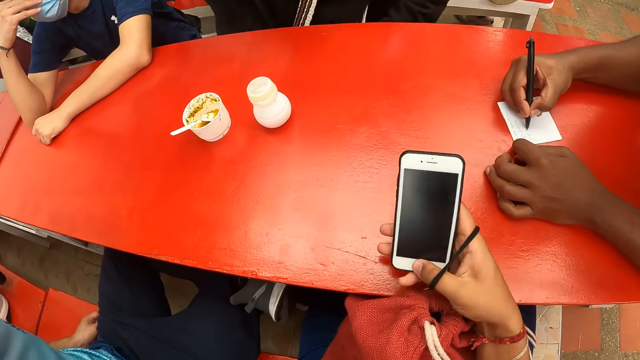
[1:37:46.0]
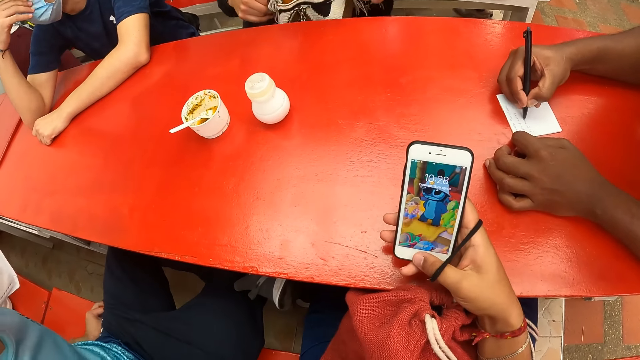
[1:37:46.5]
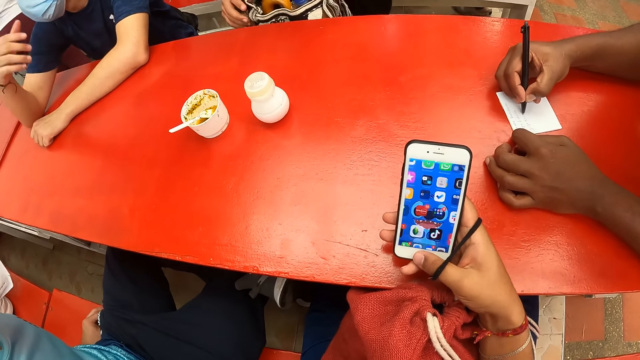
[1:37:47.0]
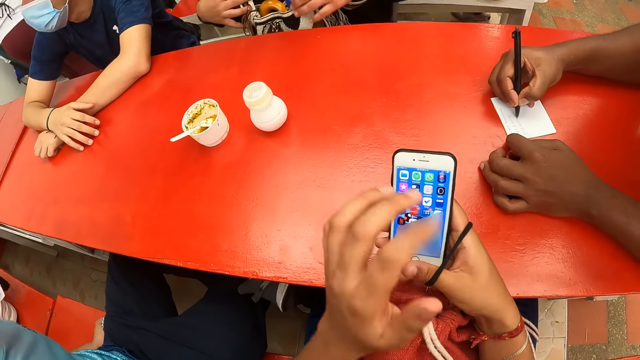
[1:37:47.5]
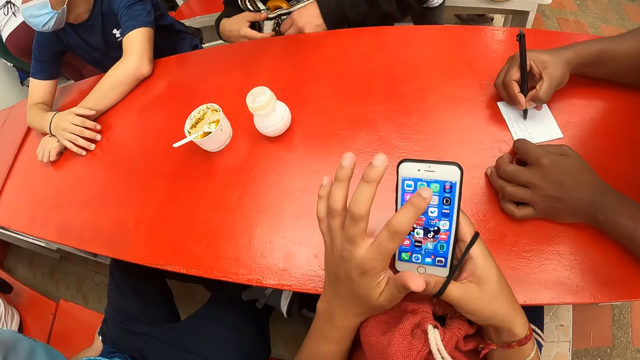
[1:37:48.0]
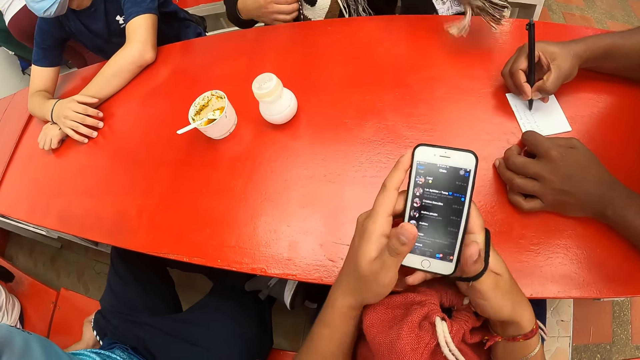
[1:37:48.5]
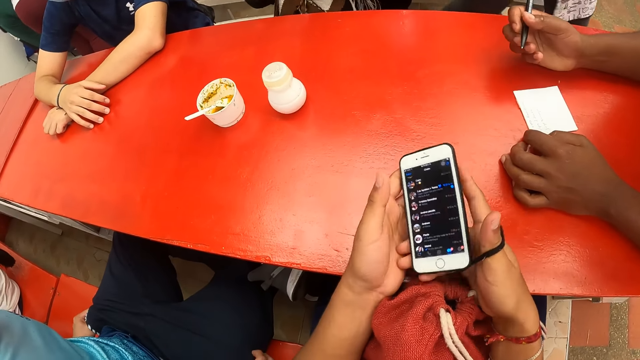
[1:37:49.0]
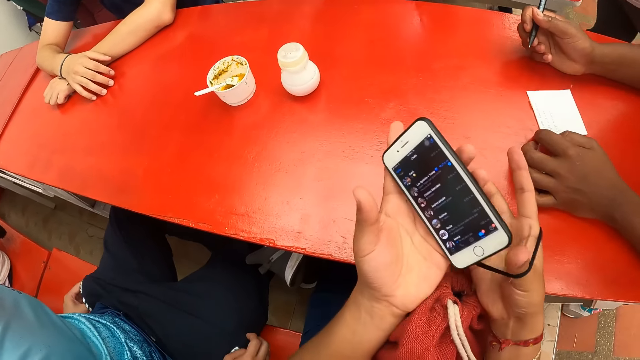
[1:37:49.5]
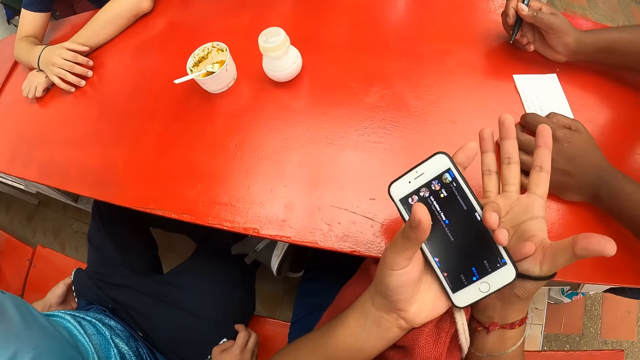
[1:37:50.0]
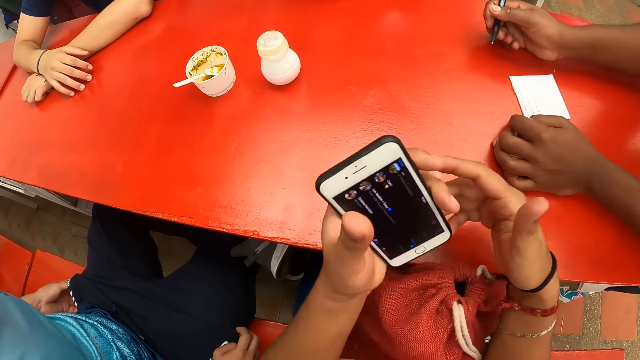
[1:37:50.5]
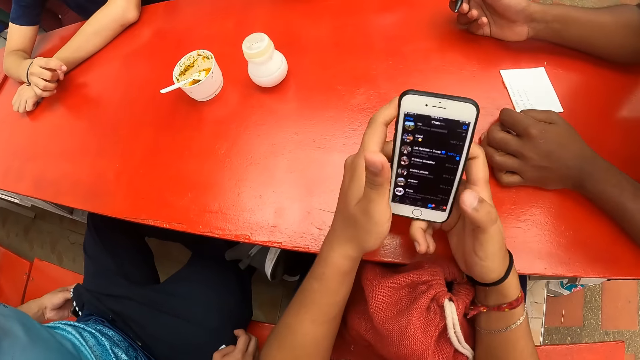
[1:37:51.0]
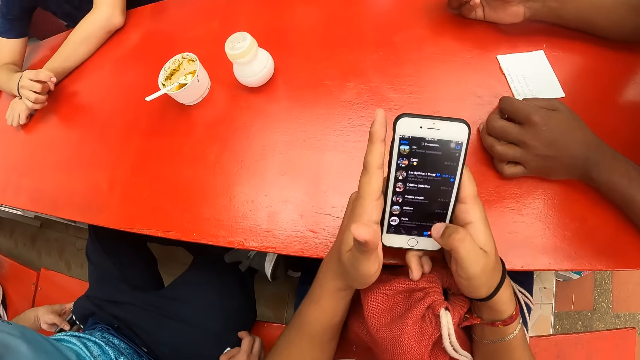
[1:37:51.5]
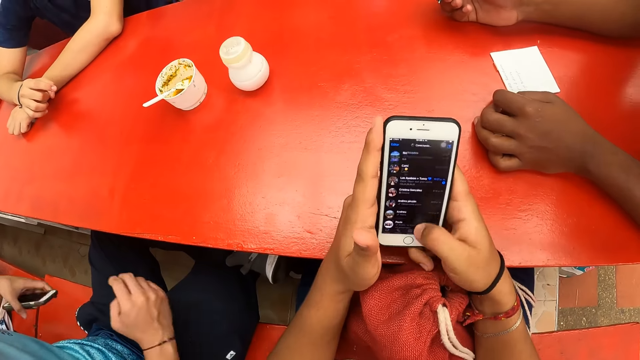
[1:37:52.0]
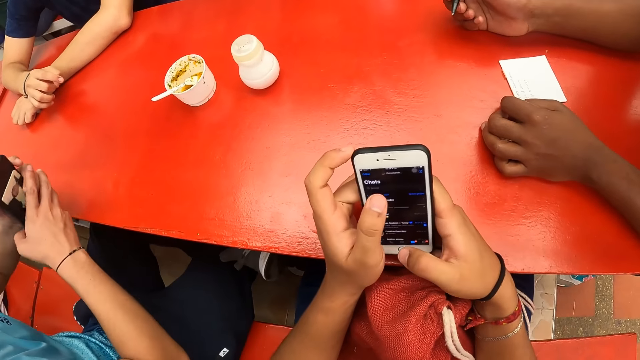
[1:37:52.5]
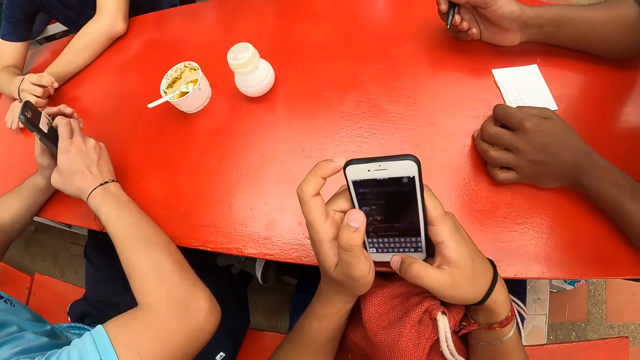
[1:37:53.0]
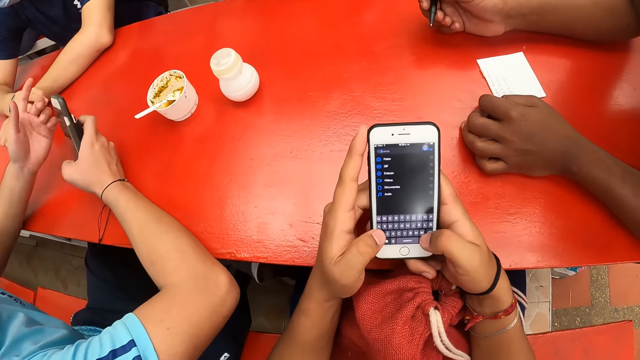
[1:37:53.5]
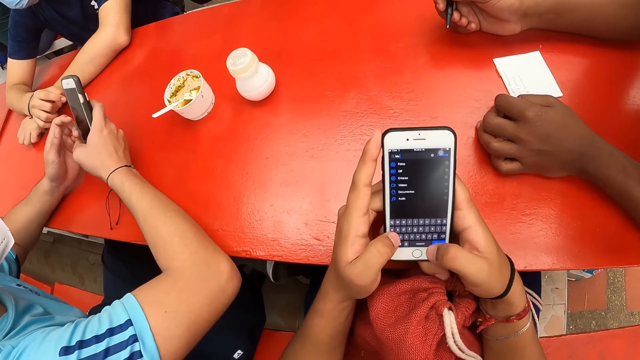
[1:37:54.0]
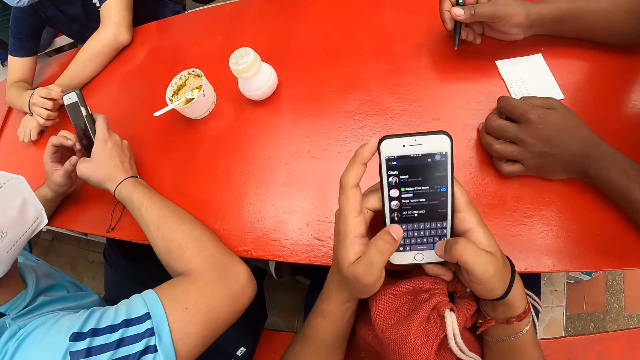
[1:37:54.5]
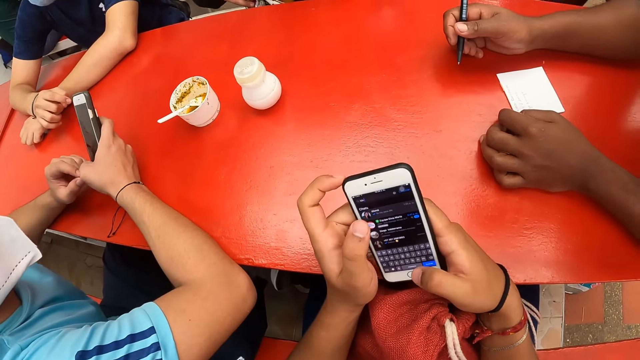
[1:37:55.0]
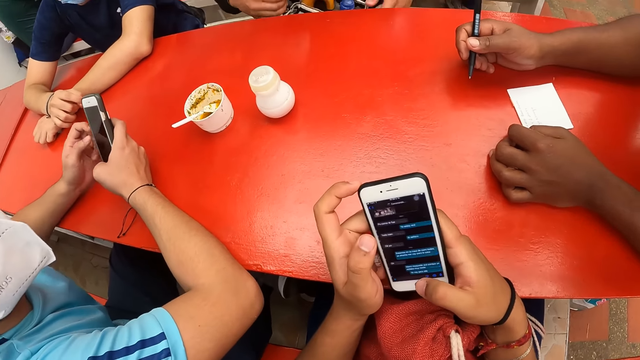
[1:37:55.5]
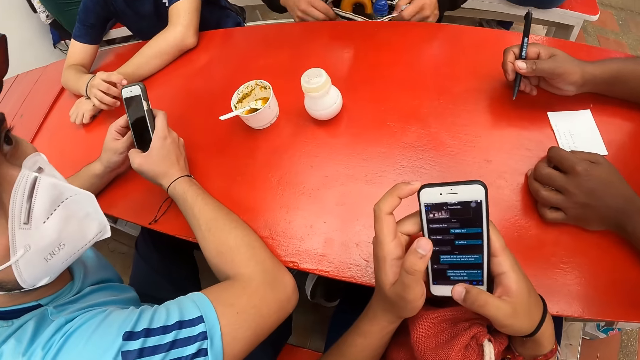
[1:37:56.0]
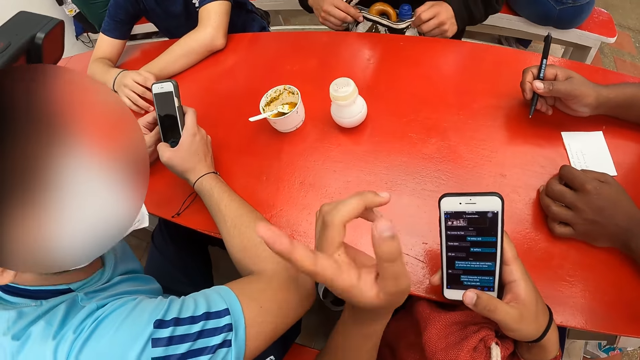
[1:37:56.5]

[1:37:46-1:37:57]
The camera wearer operates the phone with his right hand on the table. The man sorts the bag on his lap with both hands. The camera wearer operates the phone in his right hand on the table with his left hand. He operates the phone with both hands on the table. Another man rests his hands on the table. He converses with a third man.

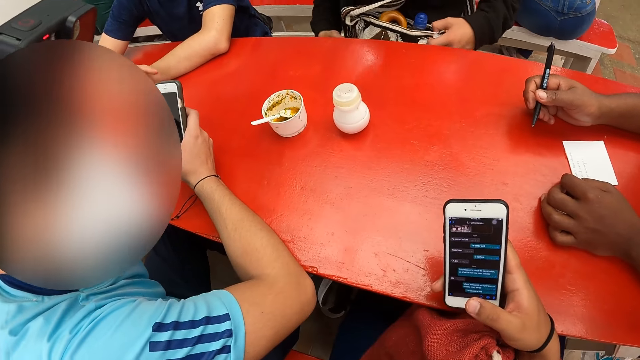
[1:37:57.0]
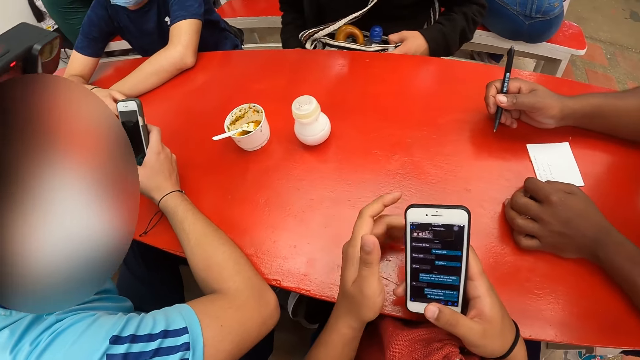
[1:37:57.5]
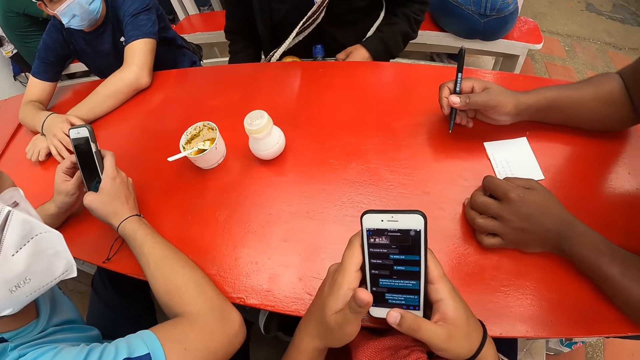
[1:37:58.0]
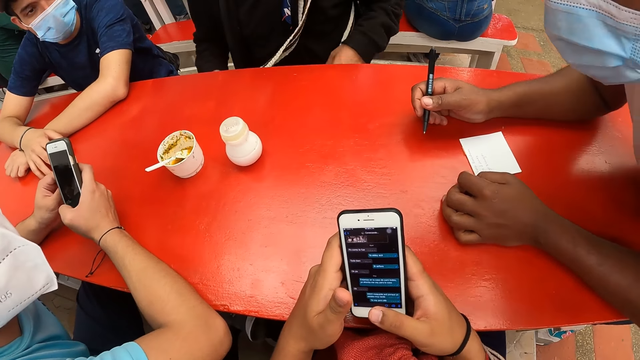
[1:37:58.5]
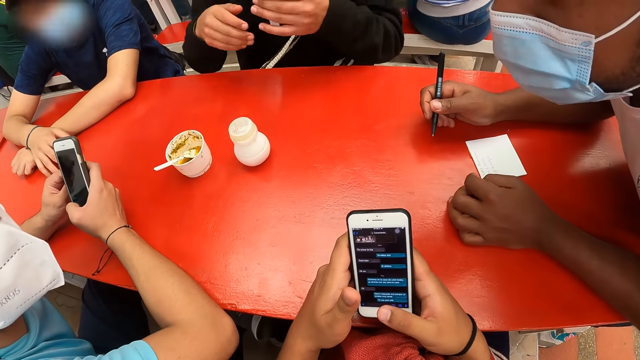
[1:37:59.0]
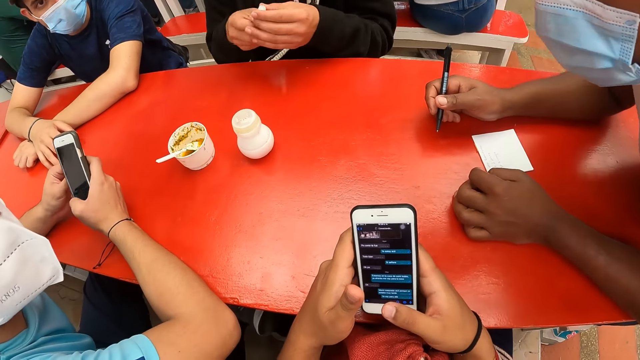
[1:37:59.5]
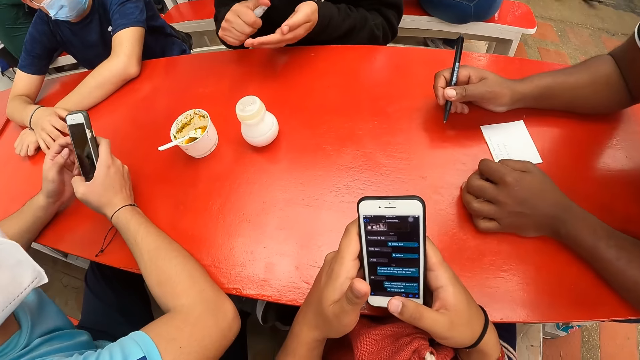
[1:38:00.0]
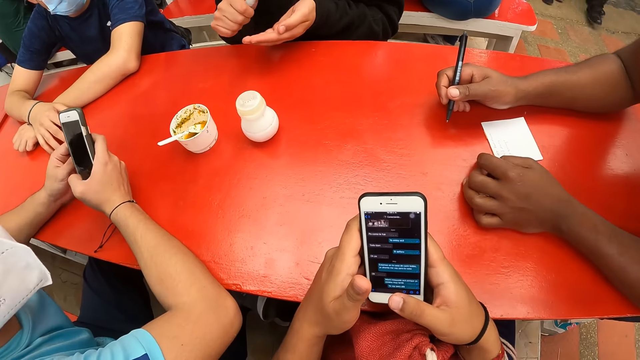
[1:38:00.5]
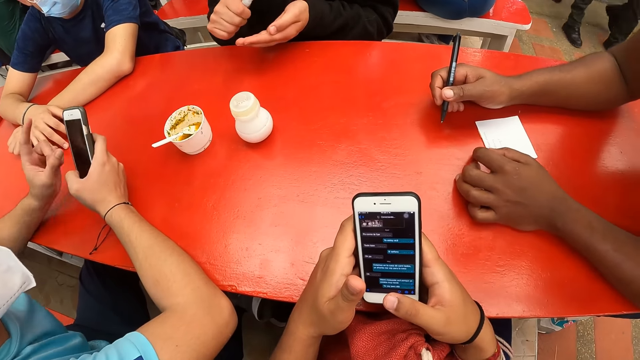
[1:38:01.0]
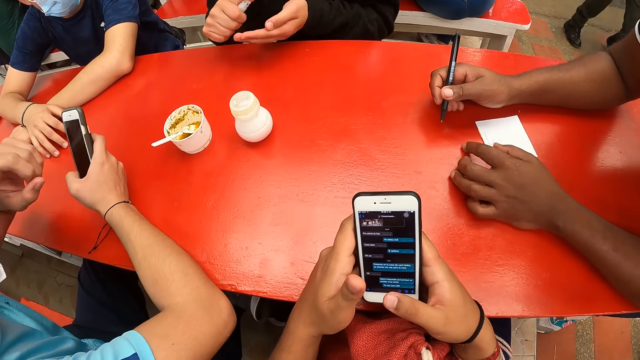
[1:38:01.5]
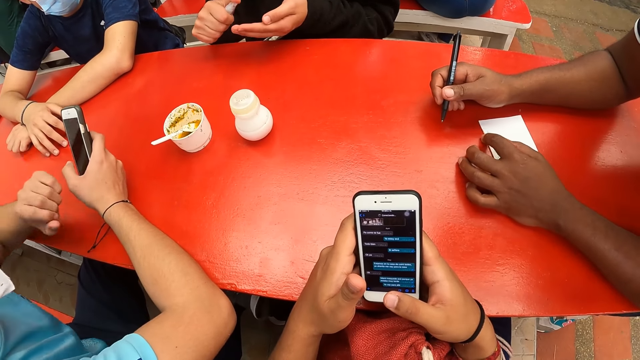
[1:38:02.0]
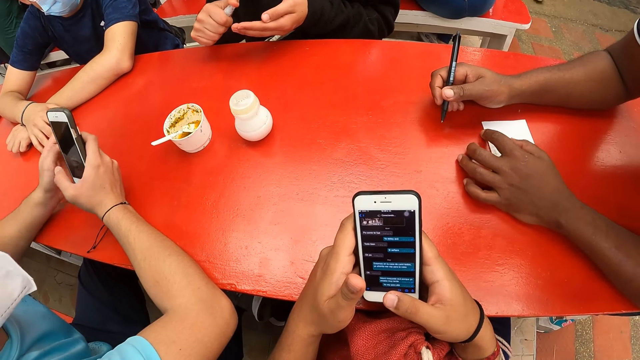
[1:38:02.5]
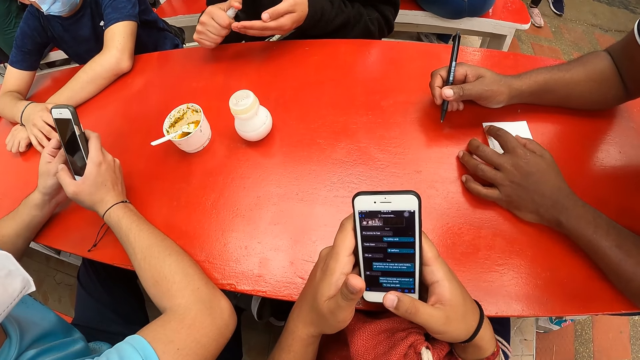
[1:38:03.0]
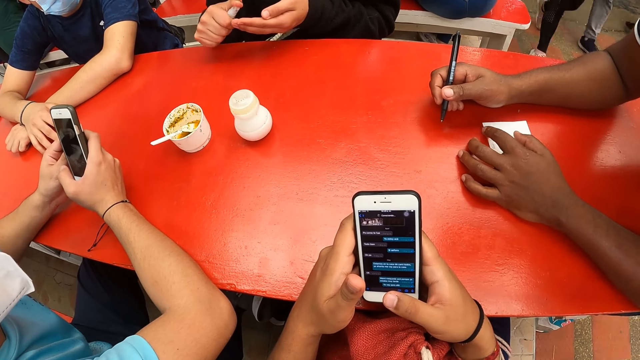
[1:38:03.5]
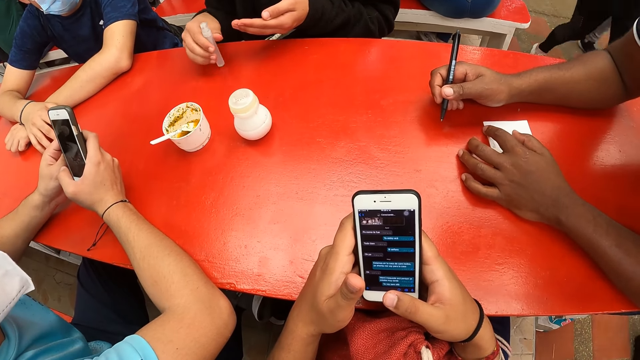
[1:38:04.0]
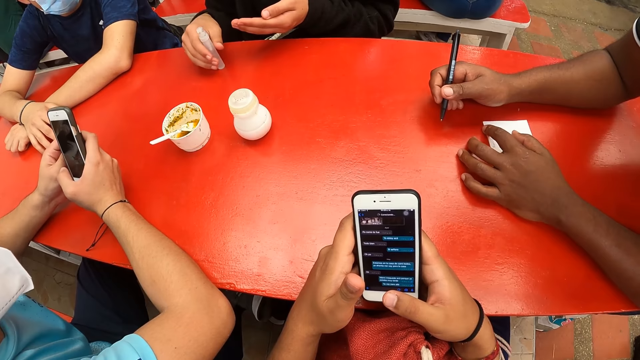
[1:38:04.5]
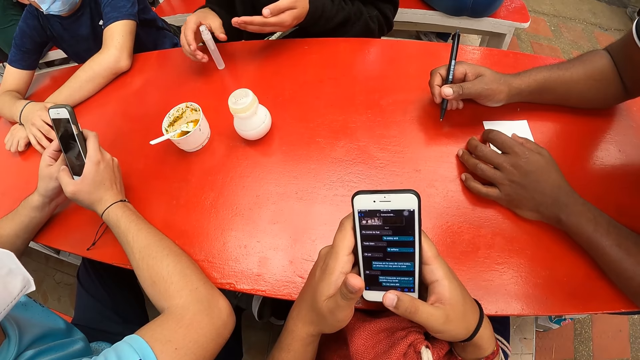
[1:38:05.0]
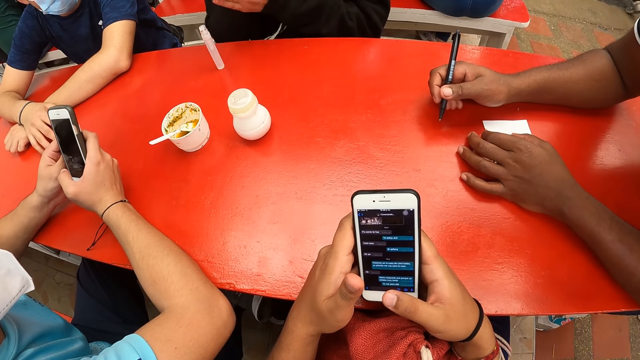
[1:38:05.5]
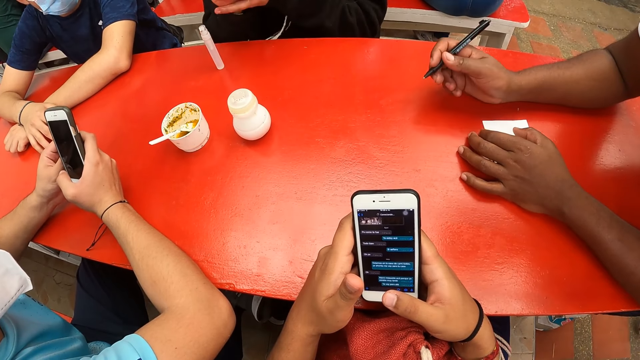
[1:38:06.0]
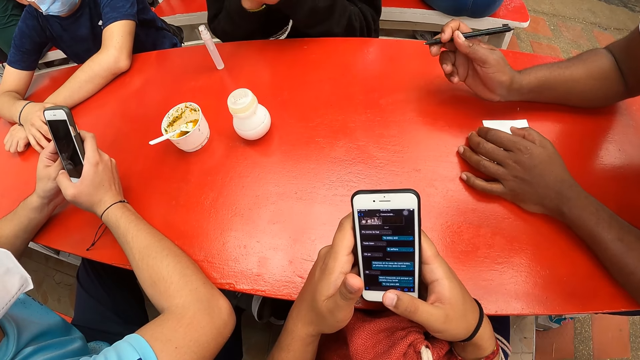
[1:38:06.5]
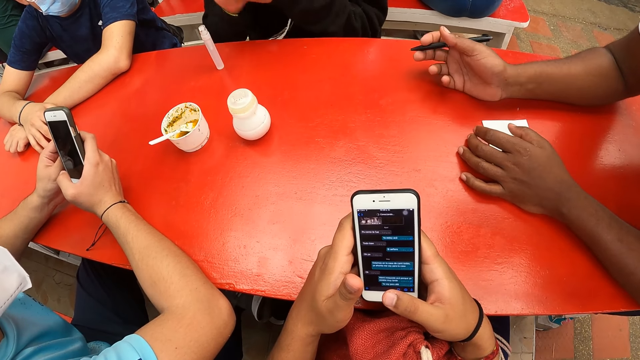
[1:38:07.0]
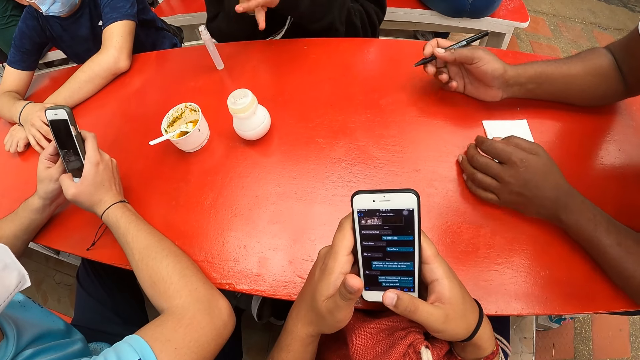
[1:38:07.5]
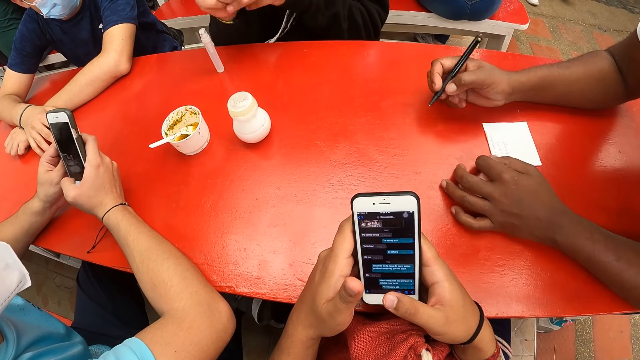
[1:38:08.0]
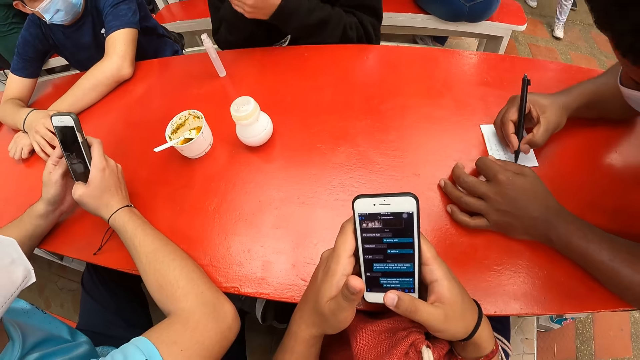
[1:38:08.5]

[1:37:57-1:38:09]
The camera wearer stares at the phone. The man opens a spray with both hands. He sprays his left palm with the spray in his right hand. He places the spray in his right hand on the table. He rubs his hands.
